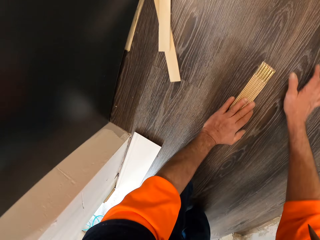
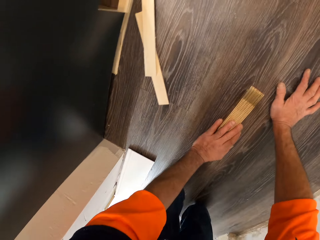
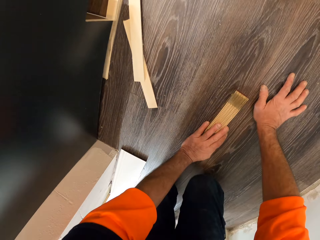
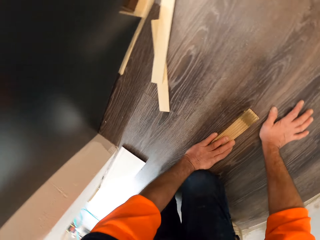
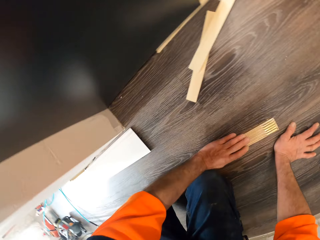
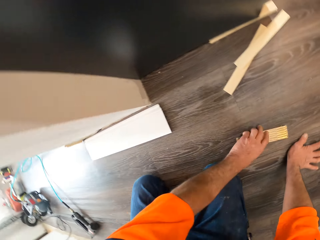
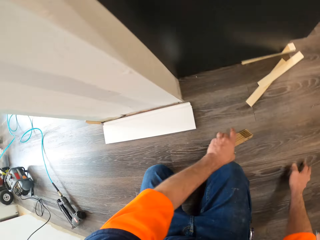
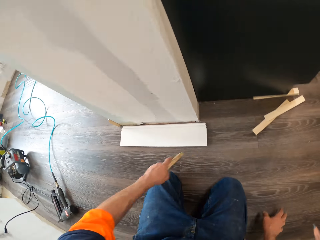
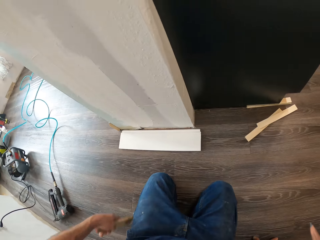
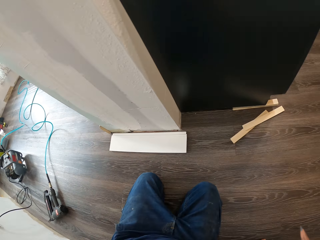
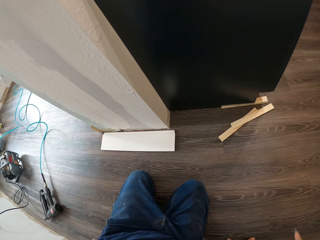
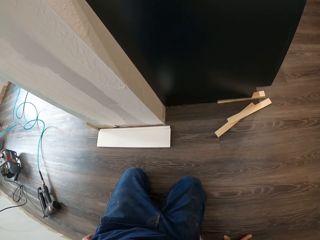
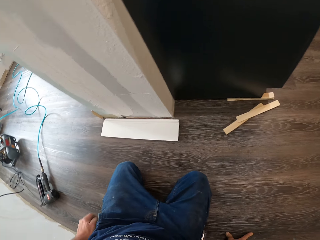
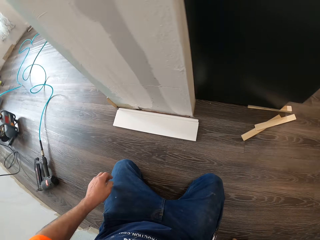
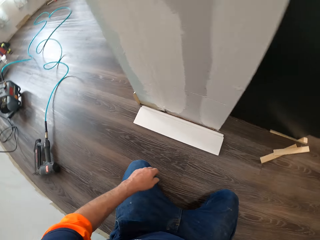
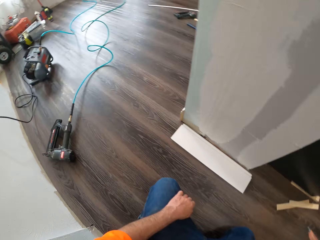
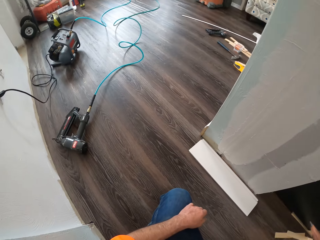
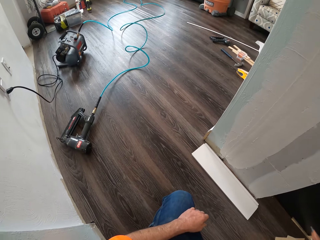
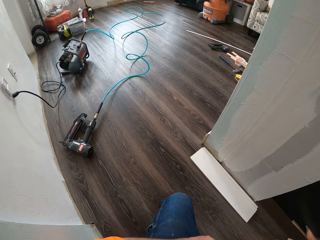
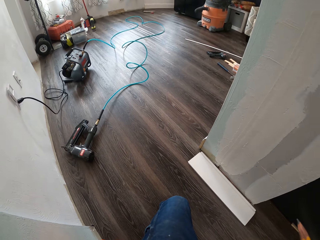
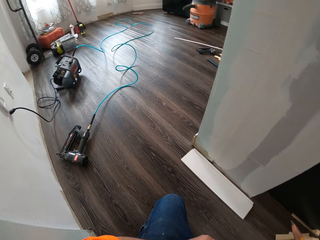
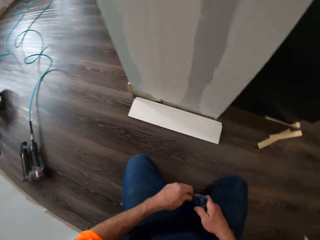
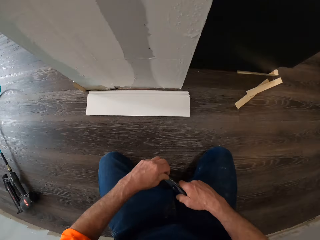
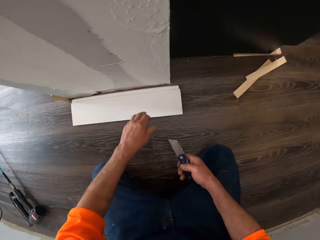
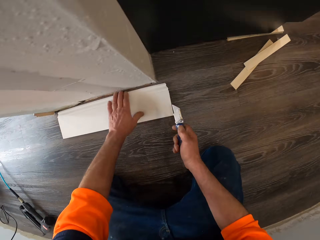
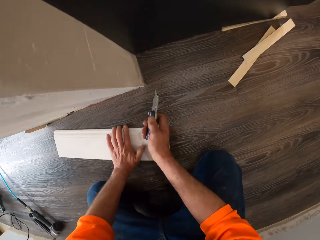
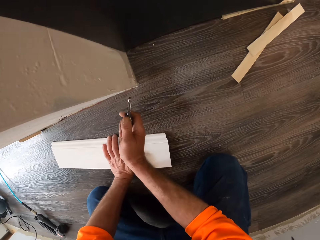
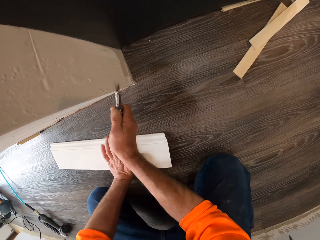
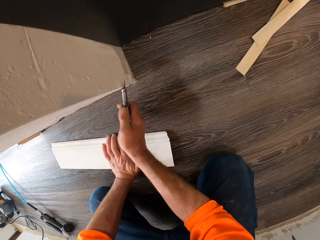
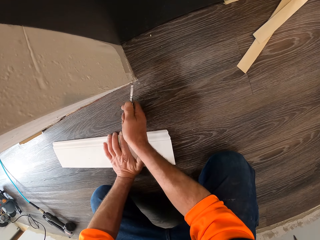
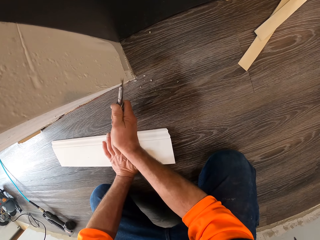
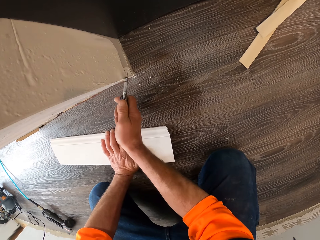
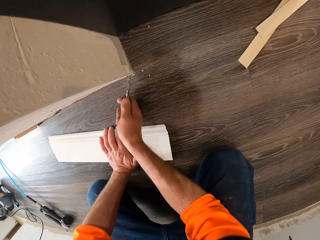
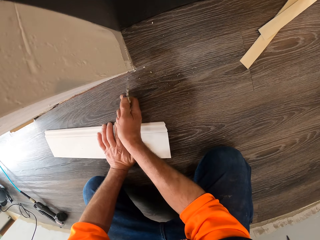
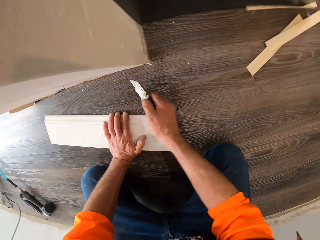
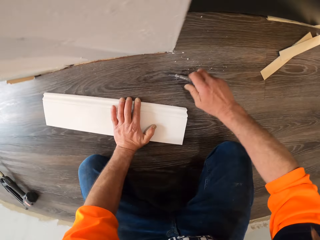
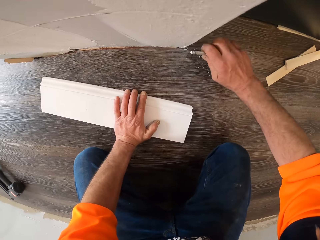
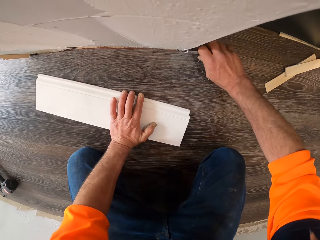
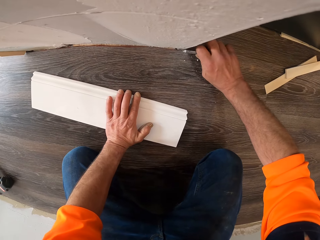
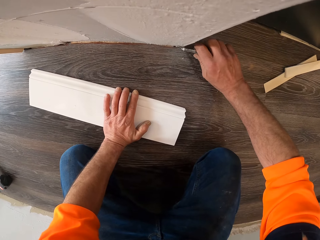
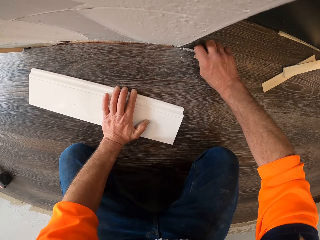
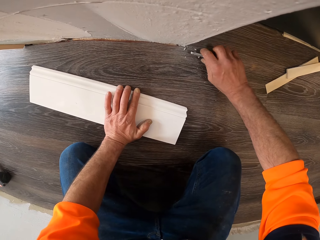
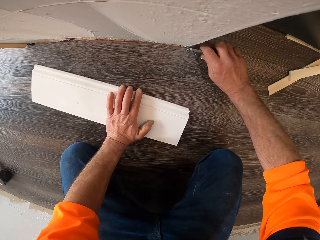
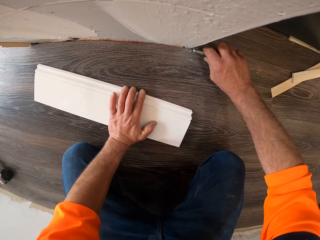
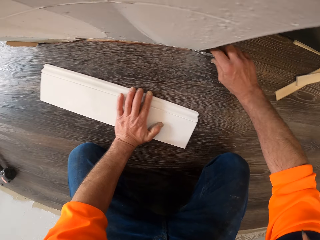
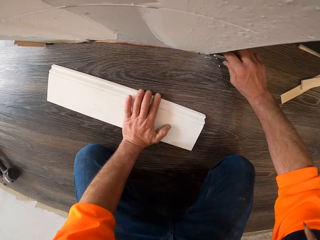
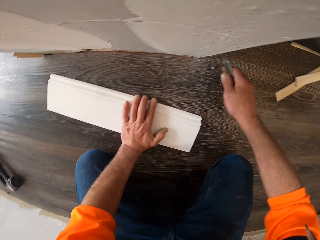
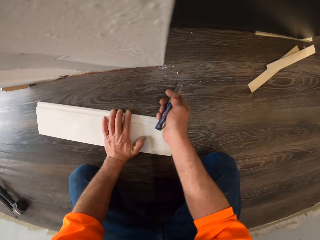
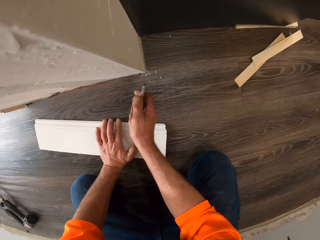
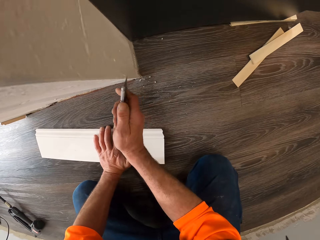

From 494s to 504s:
The camera wearer picks the folding rule or folding tape from the floor. They pocket the folding tape. They take a pocket knife. They look to the left. They open the pocket knife. They move a piece of timber or piece of wood. They hold the piece of wood on the floor. They scrub the wall with the pocket knife.

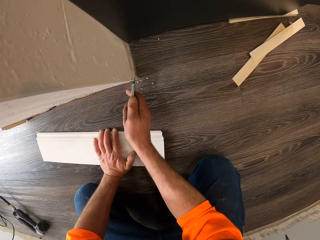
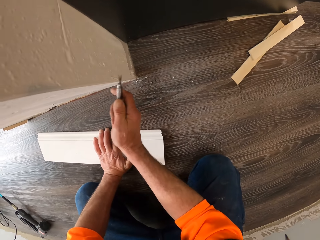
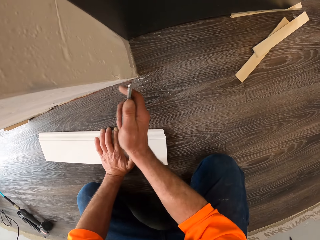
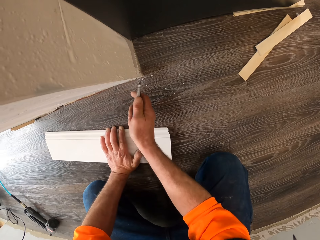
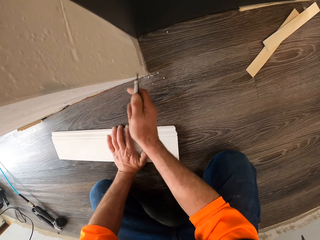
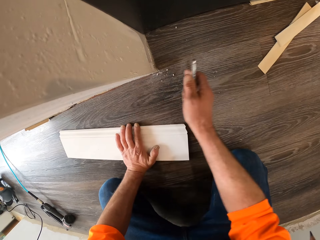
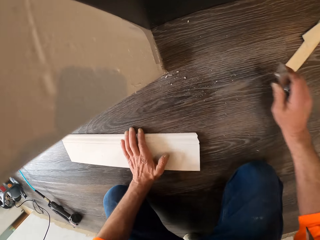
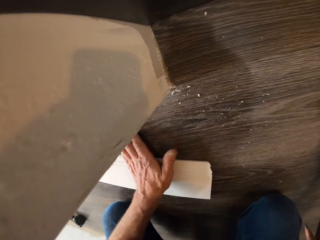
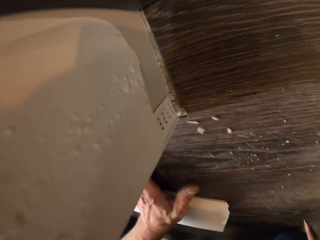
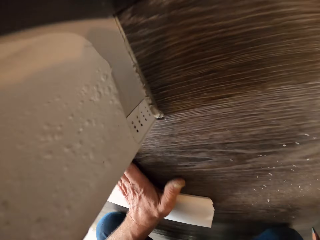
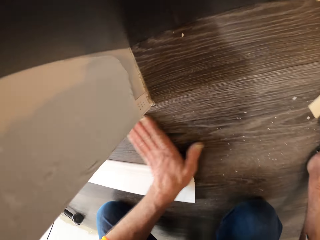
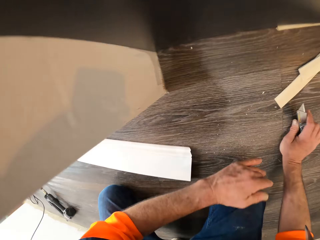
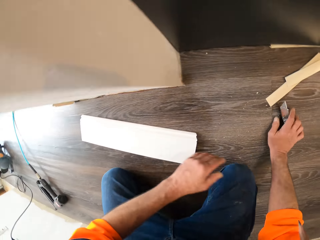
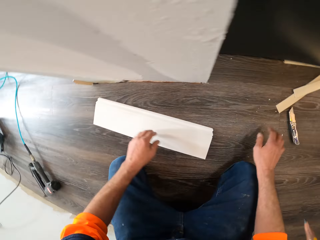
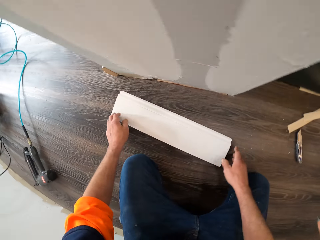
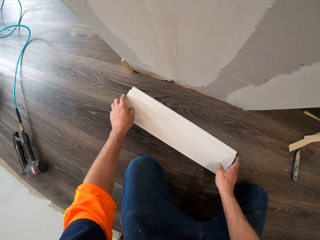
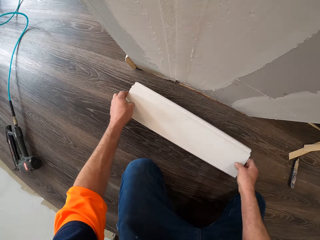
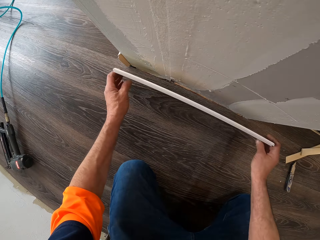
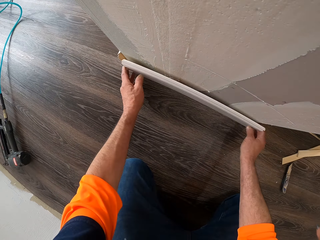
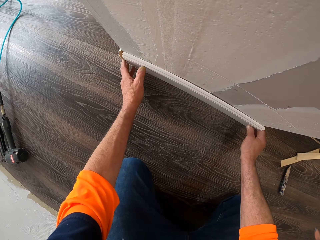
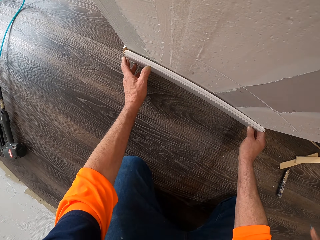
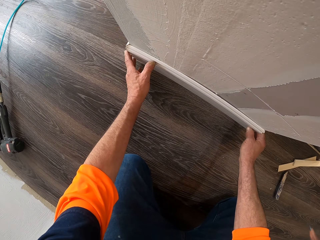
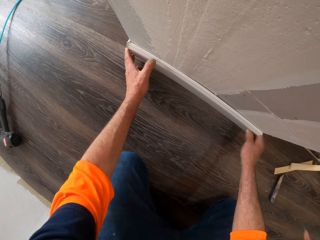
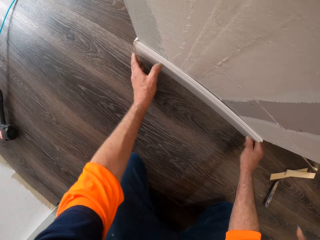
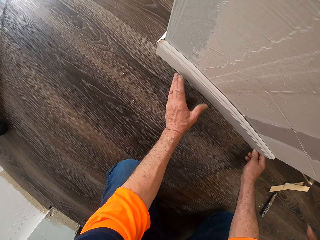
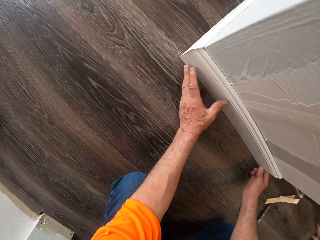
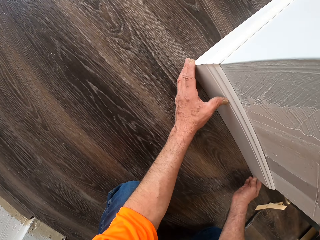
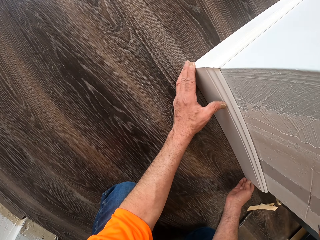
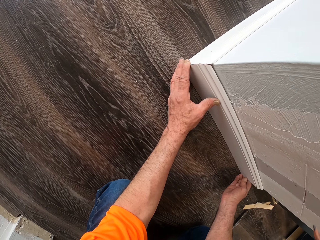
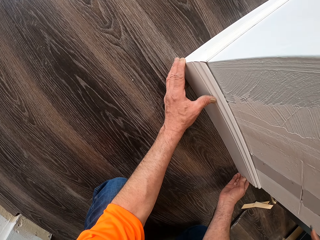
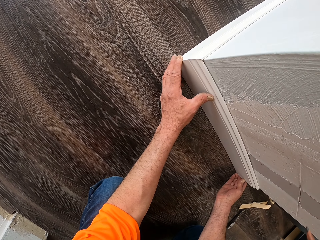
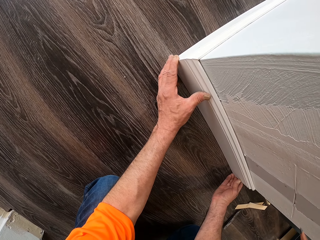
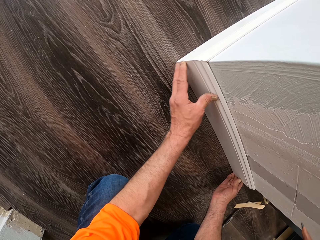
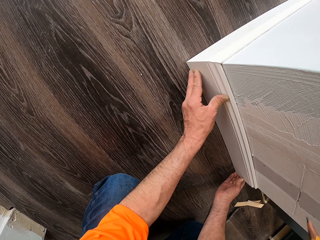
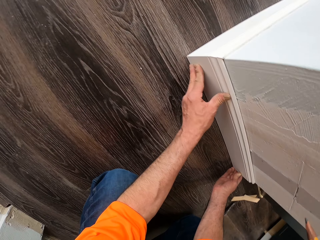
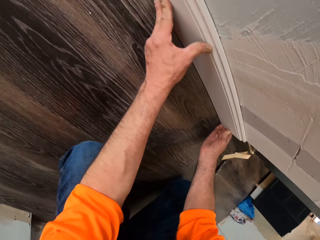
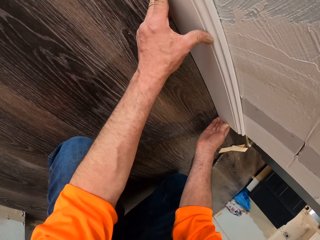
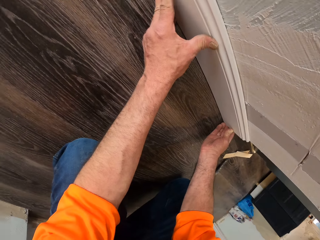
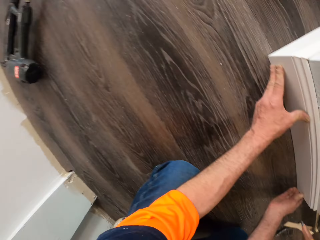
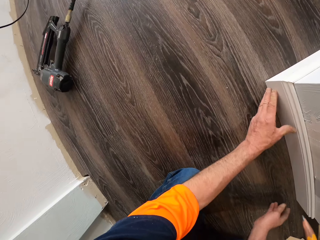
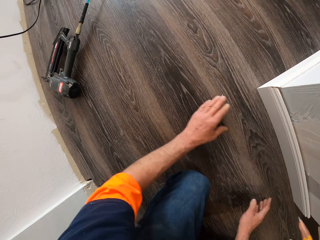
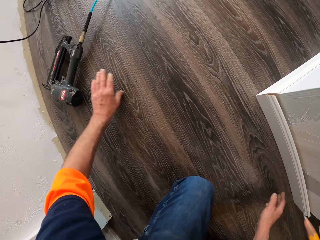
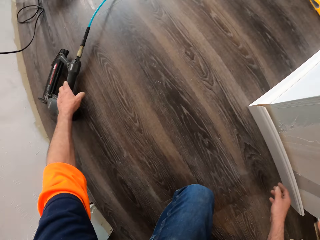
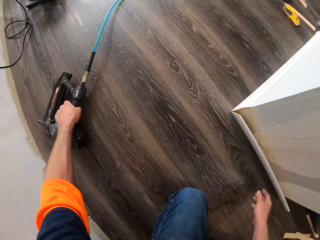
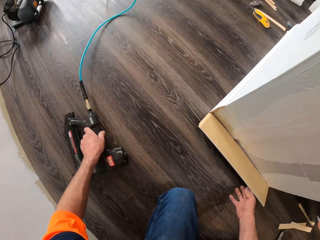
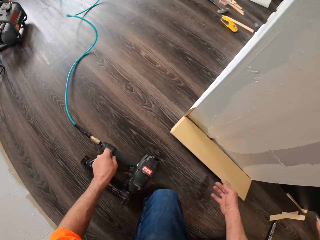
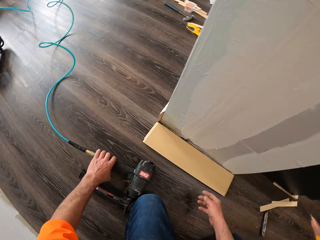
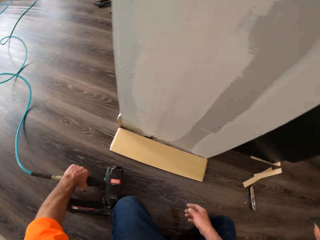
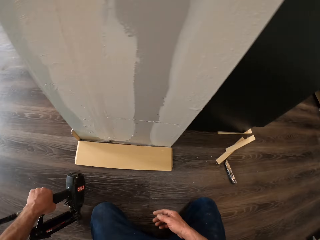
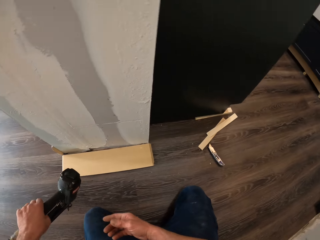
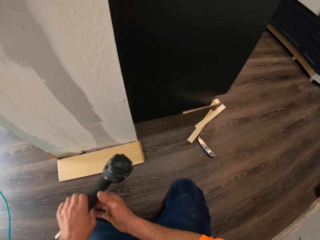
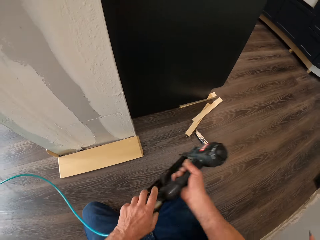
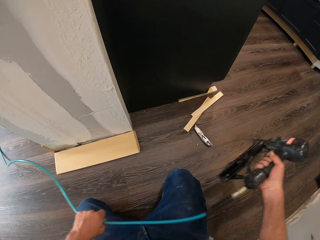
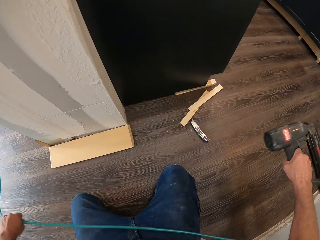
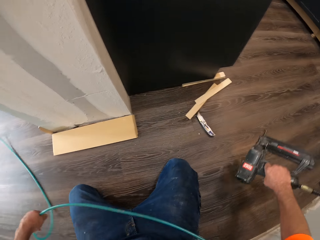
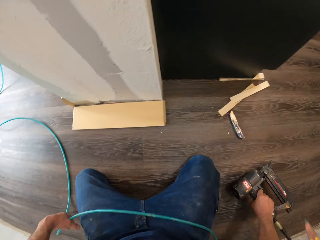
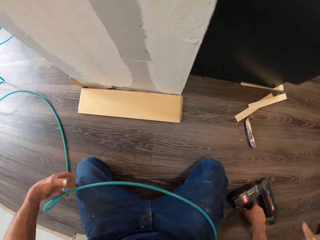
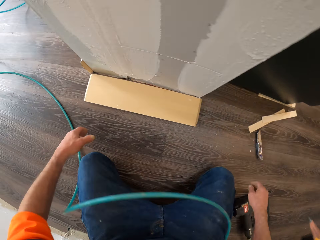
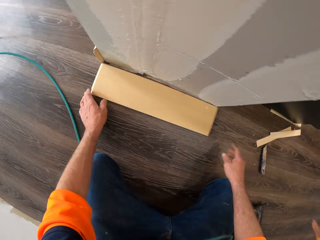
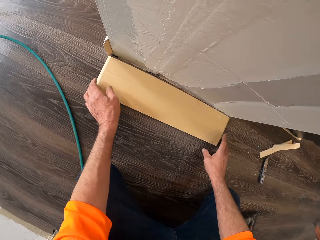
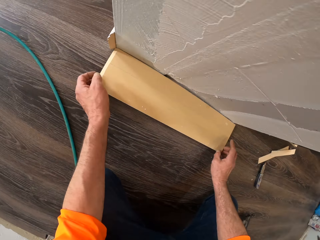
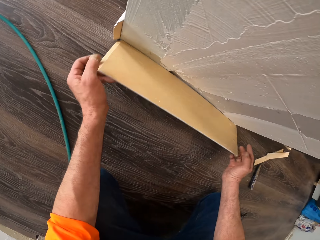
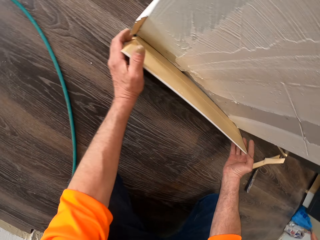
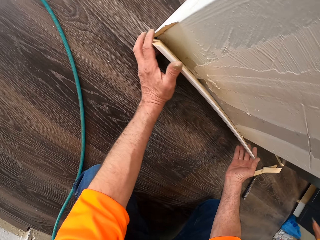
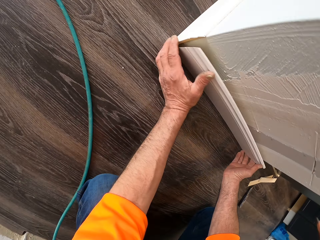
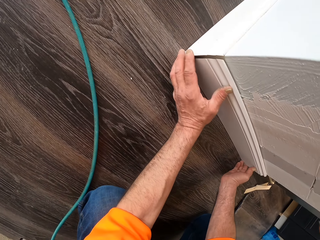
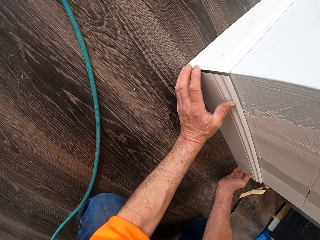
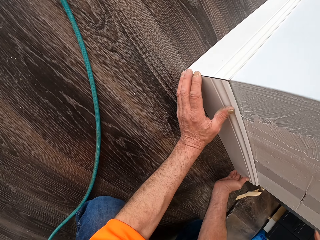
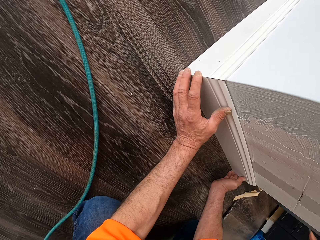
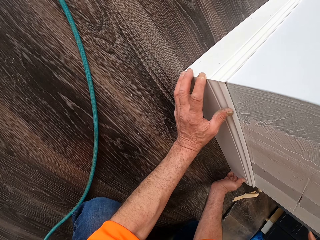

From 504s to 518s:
The camera wearer leans towards the wall. He wipes the scraped paint. He wipes the floor with his left hand. He drops the blade on the floor. He picks up the piece of wood from the floor. He places the wood against the wall. He adjusts the wood against the wall. He picks up the second drilling machine from the floor. He moves the drilling machine to his right hand. He drops the drilling machine on the floor. He places the wood against the wall.
